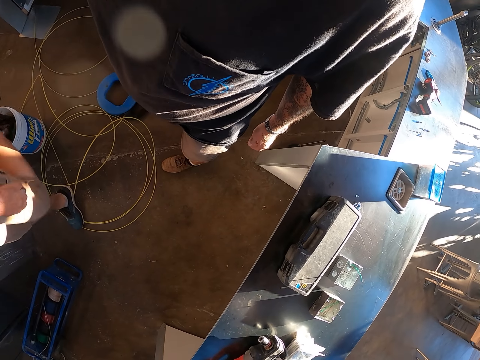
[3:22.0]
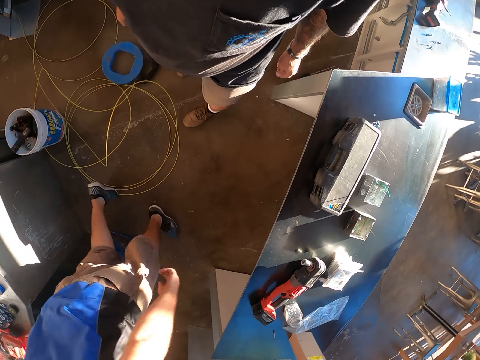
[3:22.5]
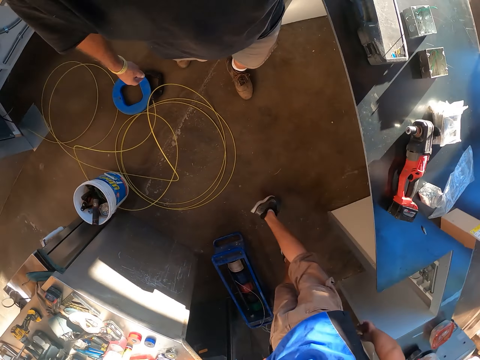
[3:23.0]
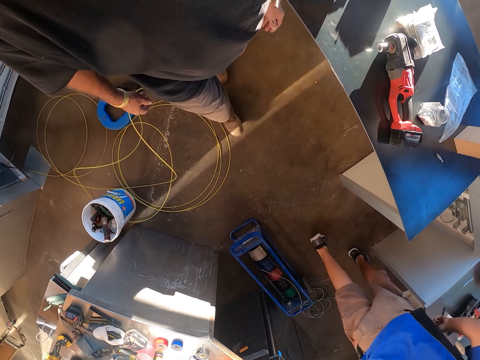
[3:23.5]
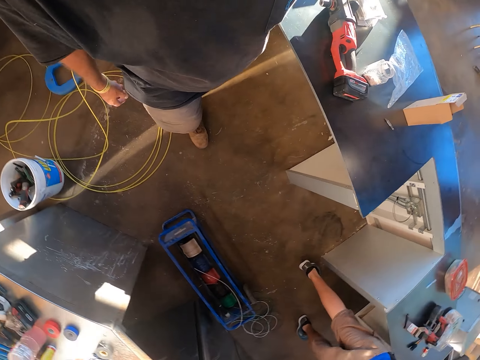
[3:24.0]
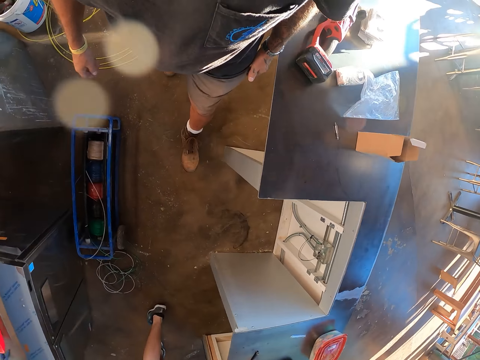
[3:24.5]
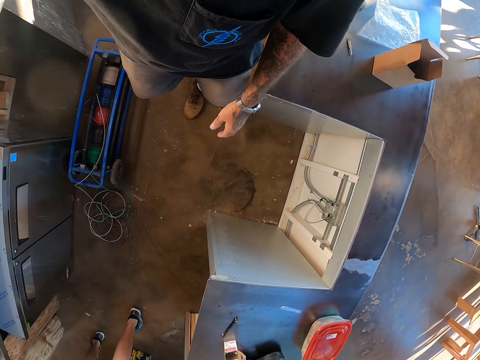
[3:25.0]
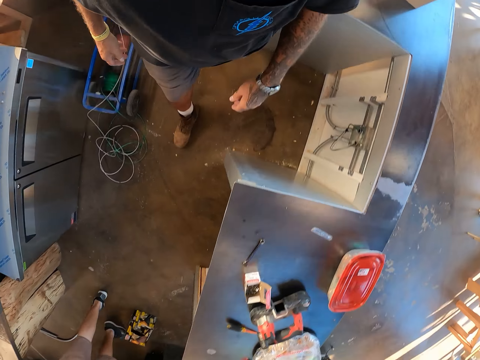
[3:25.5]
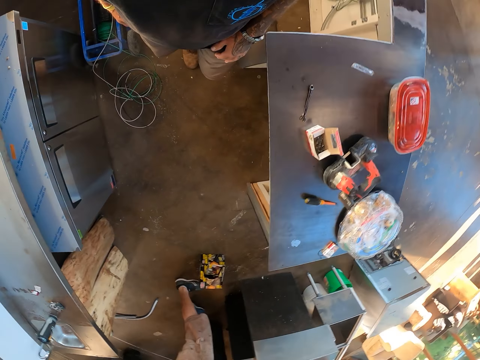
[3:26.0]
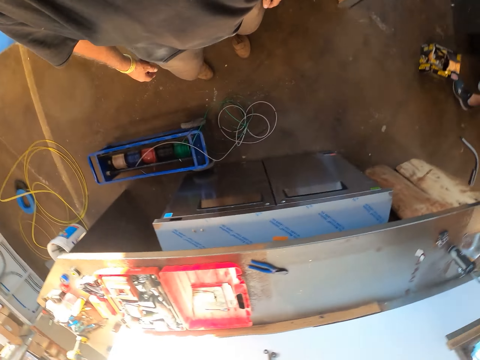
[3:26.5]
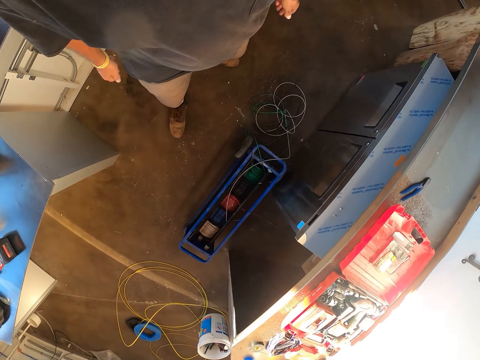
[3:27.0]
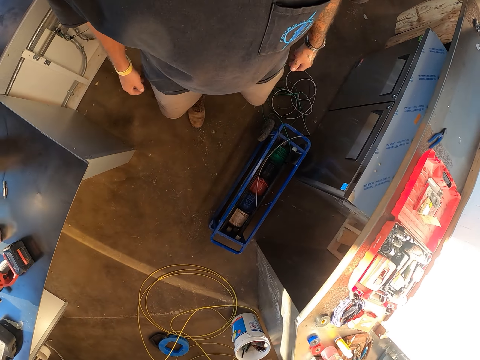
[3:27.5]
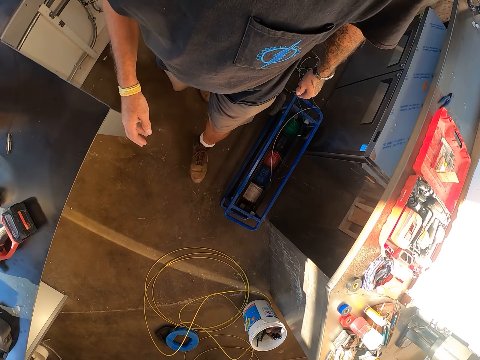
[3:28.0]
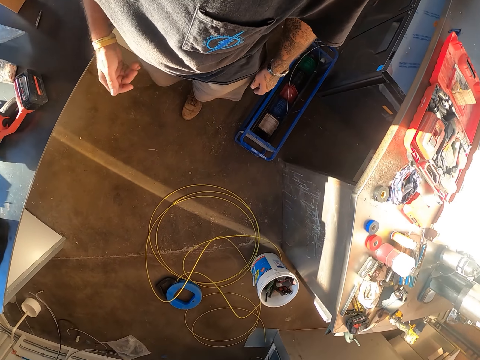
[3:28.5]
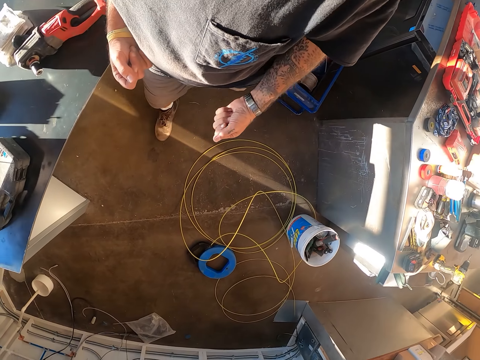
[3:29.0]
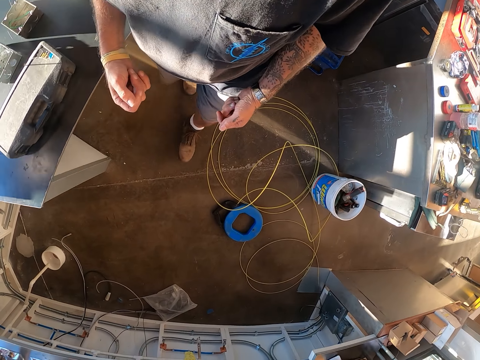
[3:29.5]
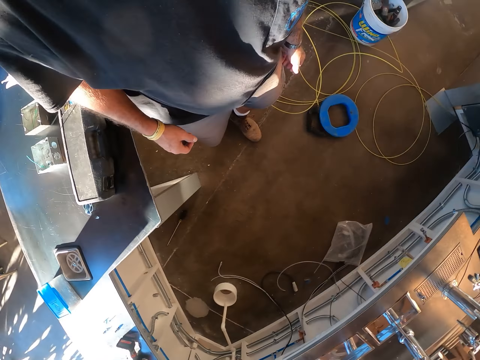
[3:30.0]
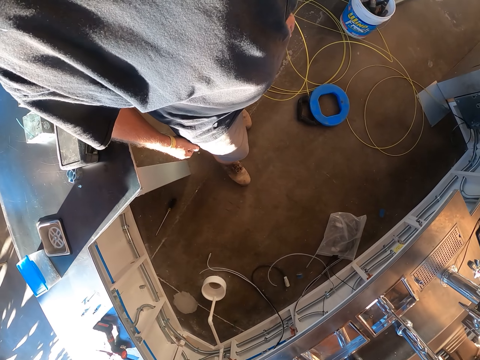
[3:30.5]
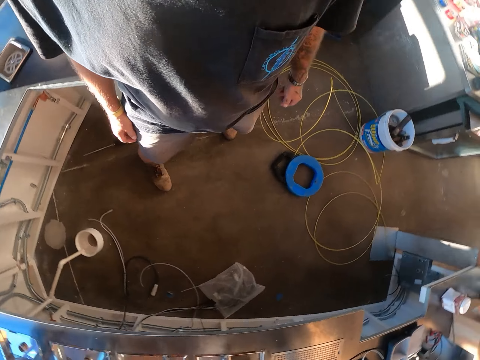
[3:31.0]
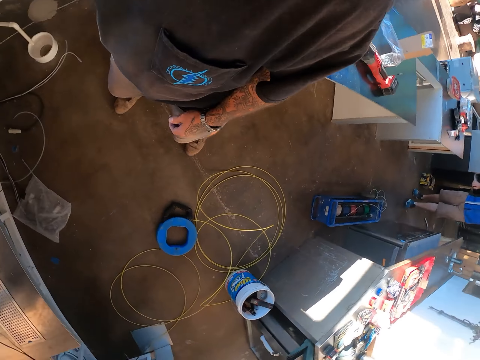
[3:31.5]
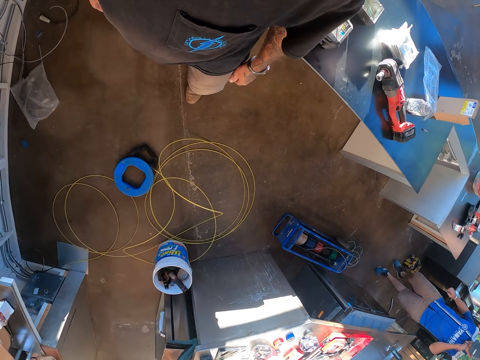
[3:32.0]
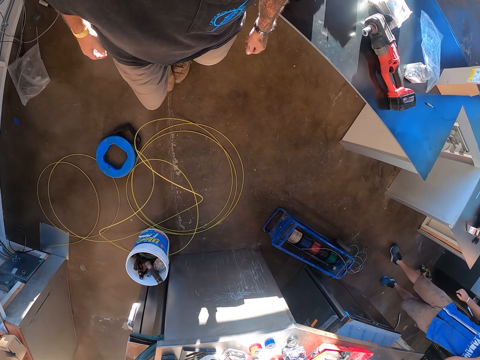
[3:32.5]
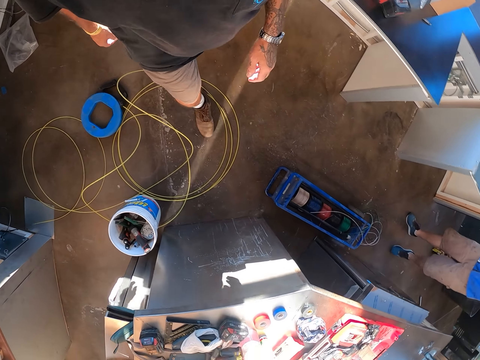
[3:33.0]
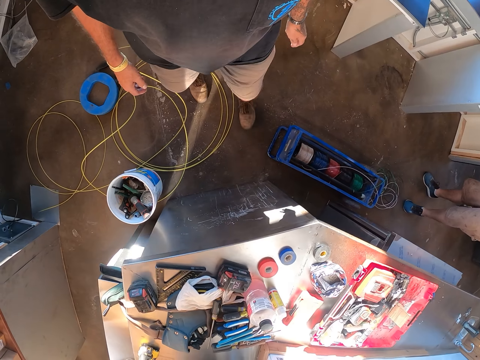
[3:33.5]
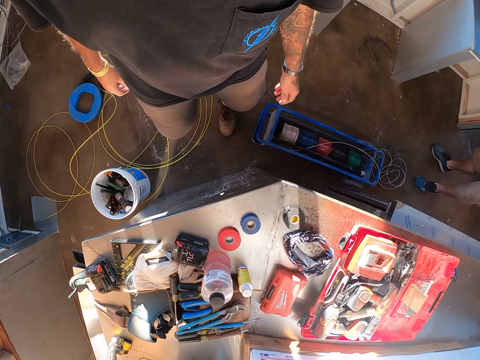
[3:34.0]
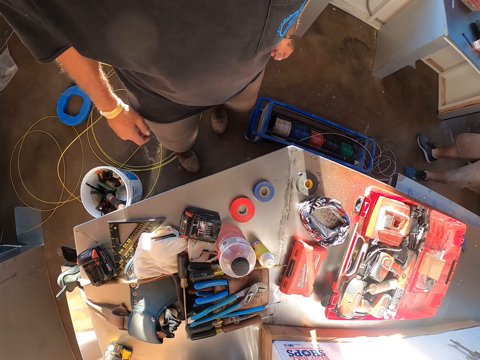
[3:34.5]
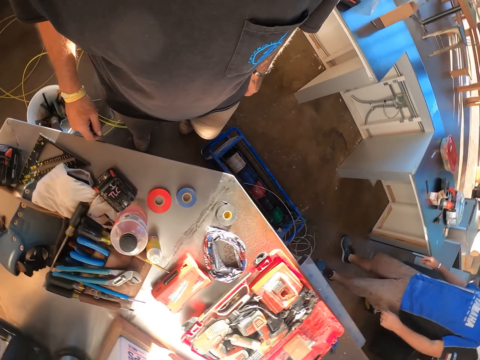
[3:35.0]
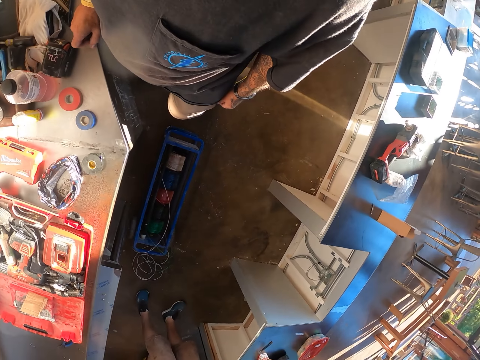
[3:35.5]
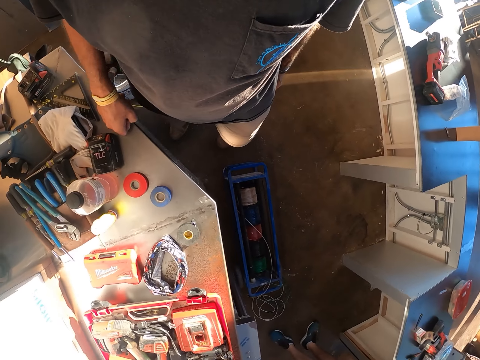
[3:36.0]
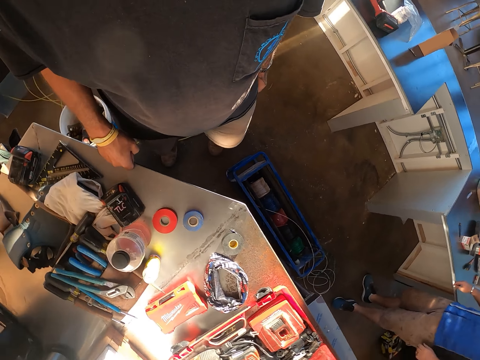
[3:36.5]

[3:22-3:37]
The camera wearer walks around.

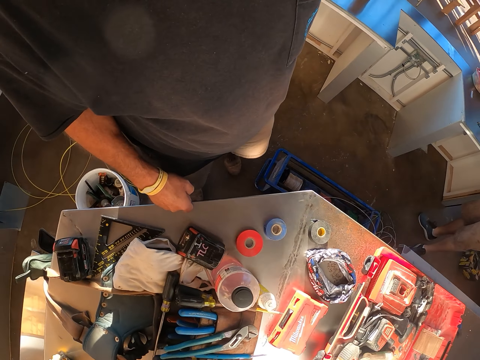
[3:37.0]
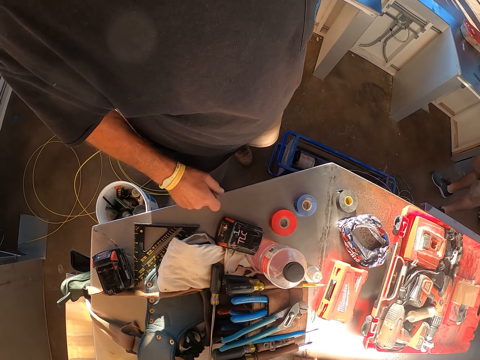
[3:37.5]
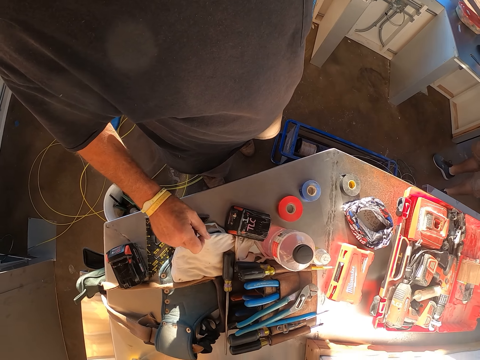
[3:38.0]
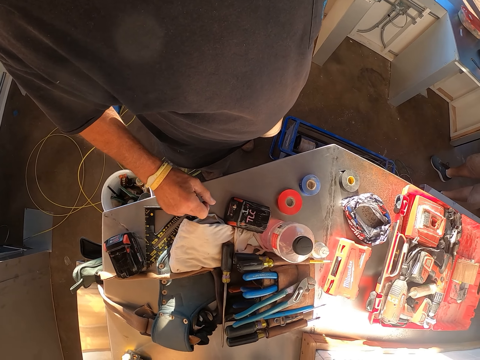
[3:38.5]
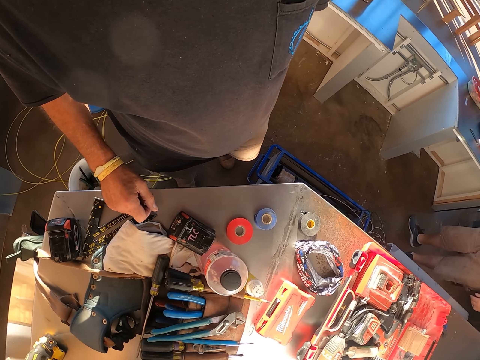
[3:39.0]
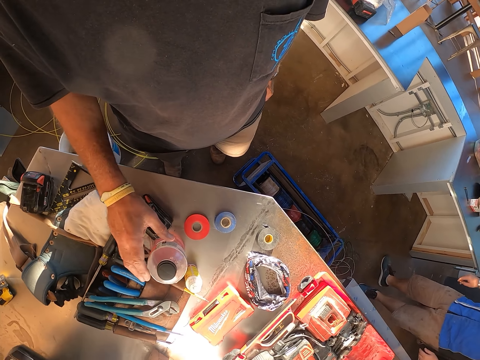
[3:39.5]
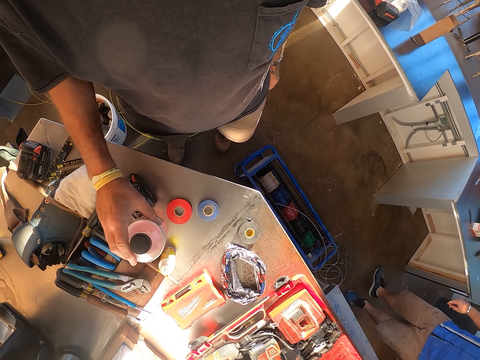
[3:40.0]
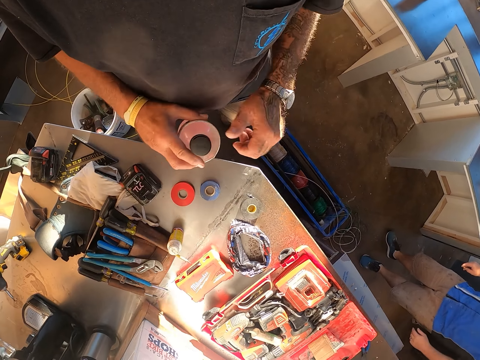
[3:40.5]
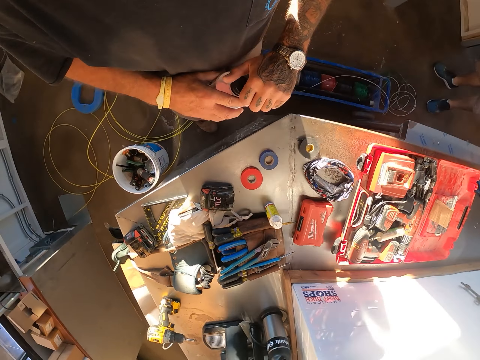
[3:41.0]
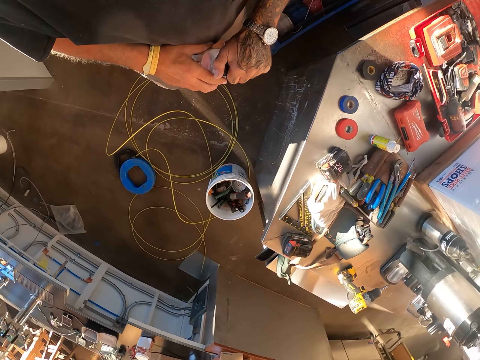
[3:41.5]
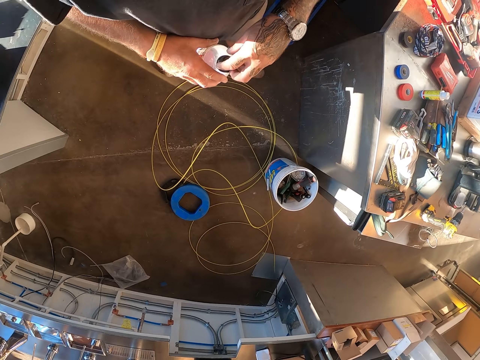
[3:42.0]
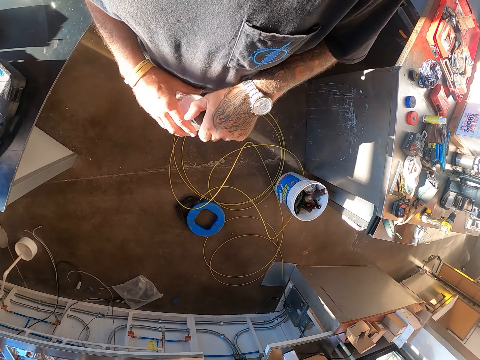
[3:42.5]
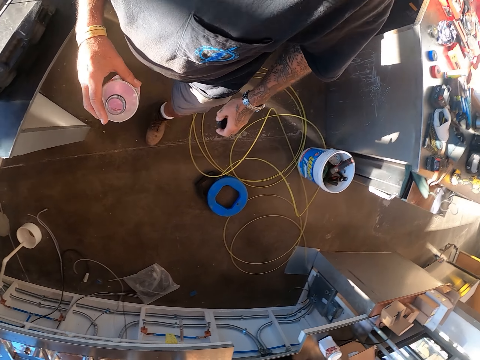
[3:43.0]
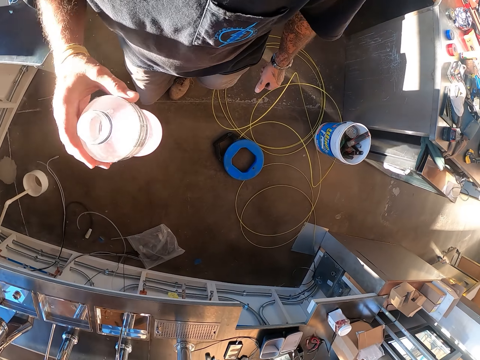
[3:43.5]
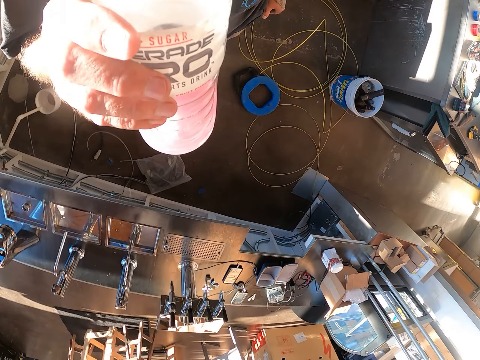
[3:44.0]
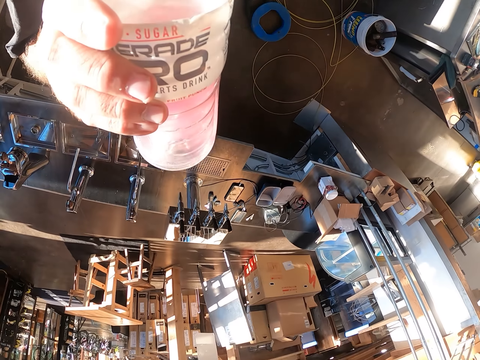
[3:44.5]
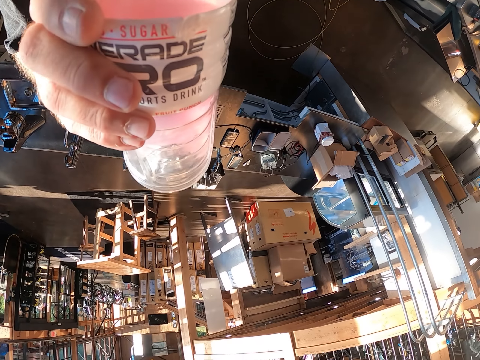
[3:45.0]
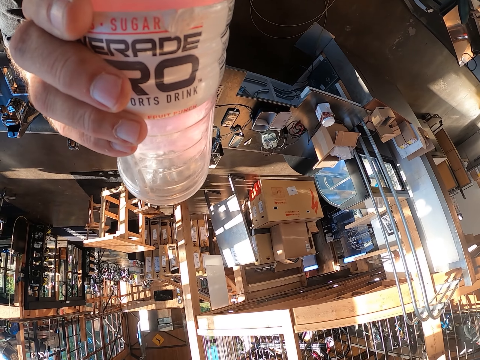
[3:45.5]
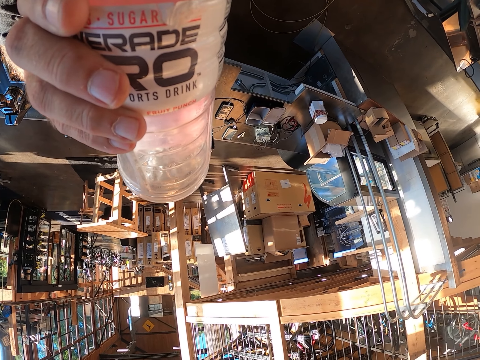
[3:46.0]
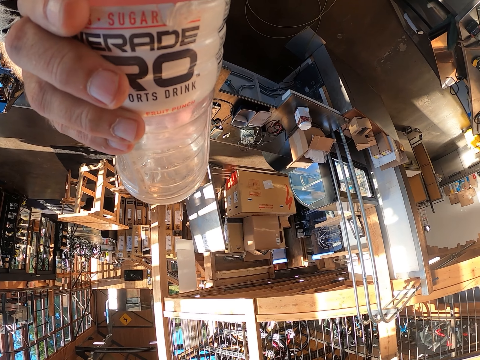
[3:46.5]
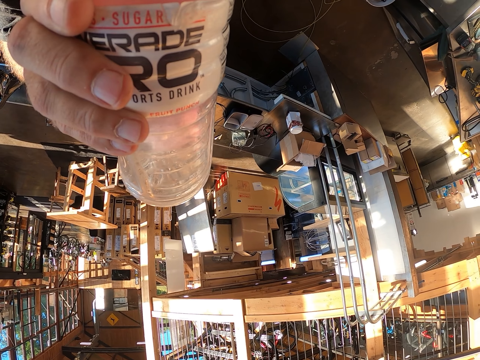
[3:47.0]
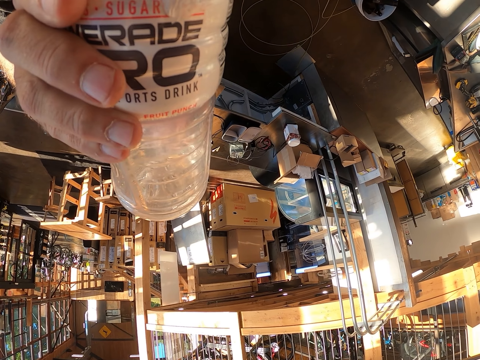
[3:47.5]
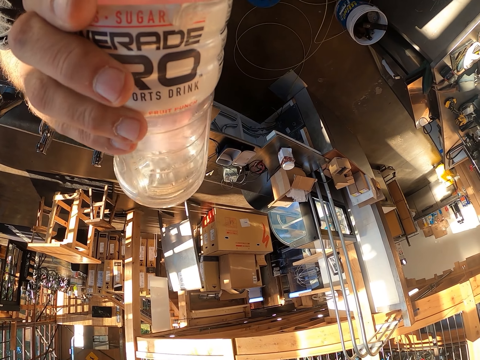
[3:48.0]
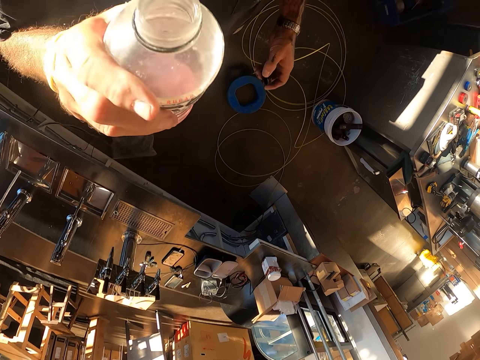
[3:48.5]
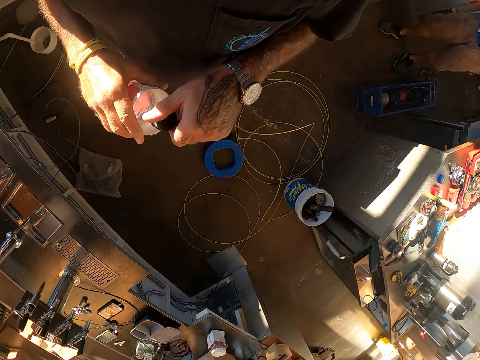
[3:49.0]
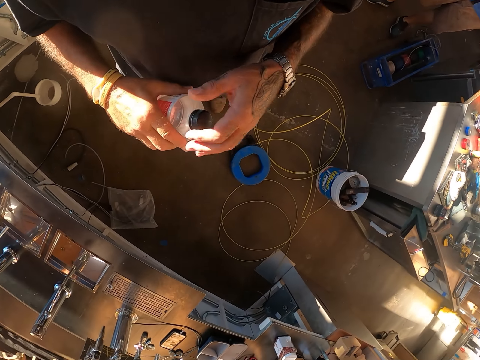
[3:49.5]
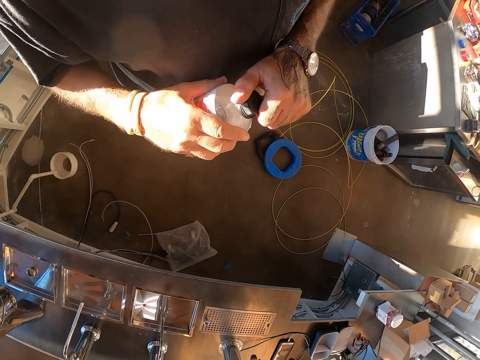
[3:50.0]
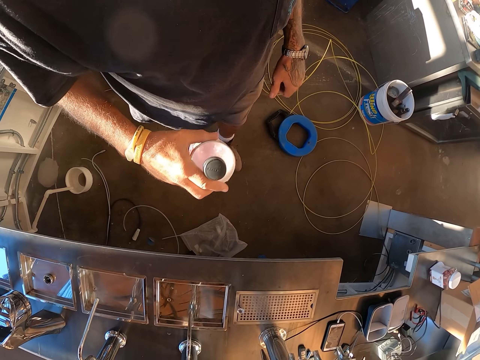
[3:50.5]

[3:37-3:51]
The camera wearer picks up a bottle of water on the table. They open the bottle of water. They drink water. They close the bottle of water.
